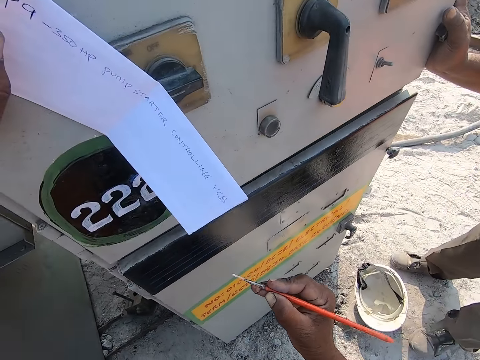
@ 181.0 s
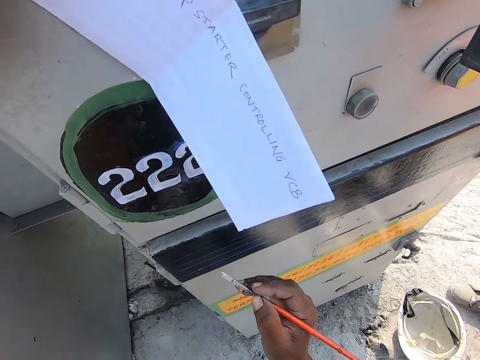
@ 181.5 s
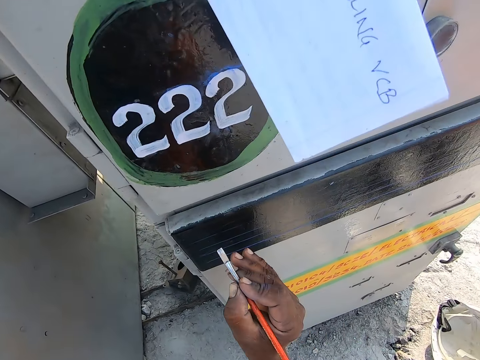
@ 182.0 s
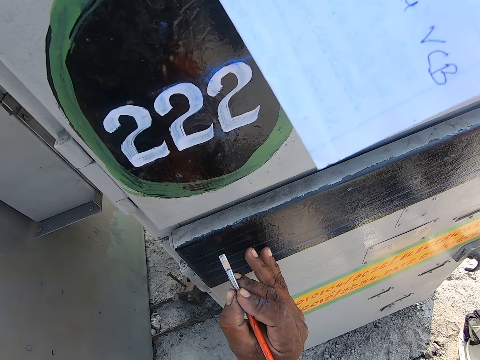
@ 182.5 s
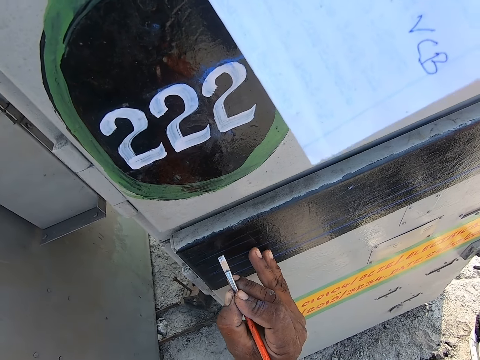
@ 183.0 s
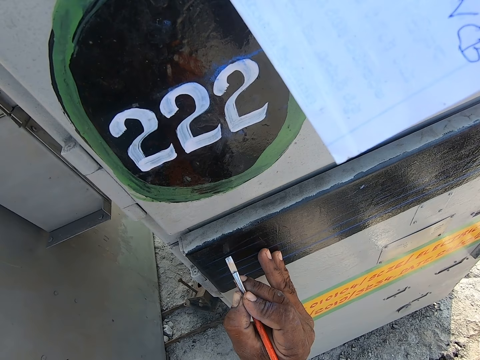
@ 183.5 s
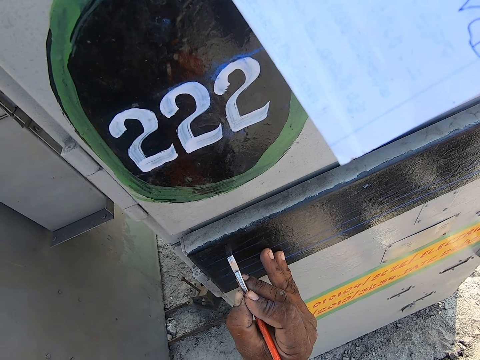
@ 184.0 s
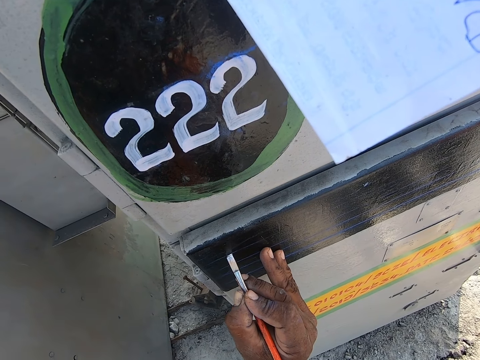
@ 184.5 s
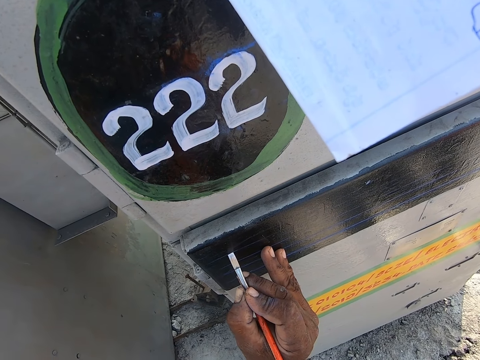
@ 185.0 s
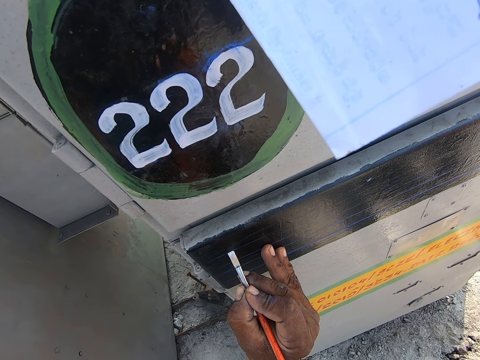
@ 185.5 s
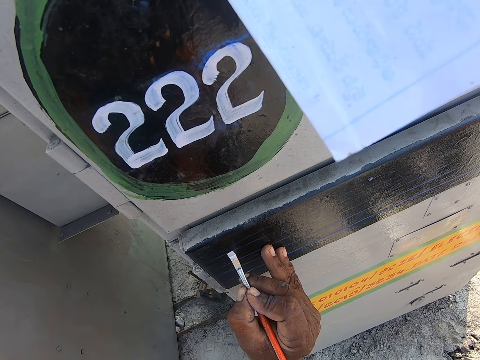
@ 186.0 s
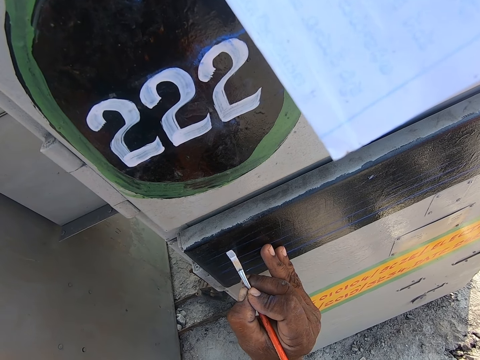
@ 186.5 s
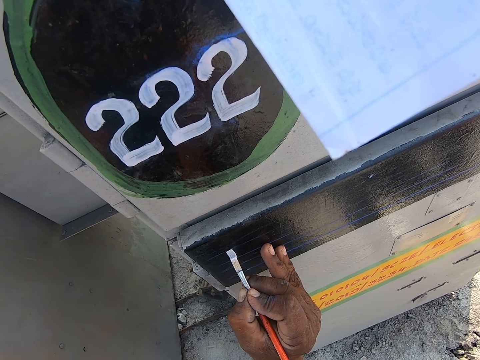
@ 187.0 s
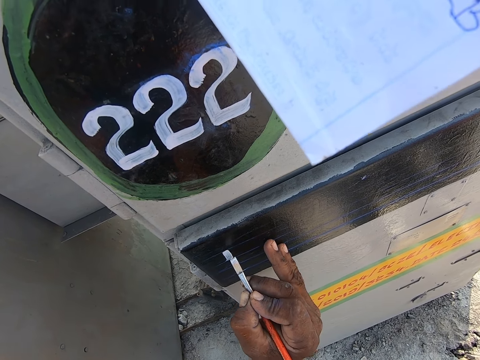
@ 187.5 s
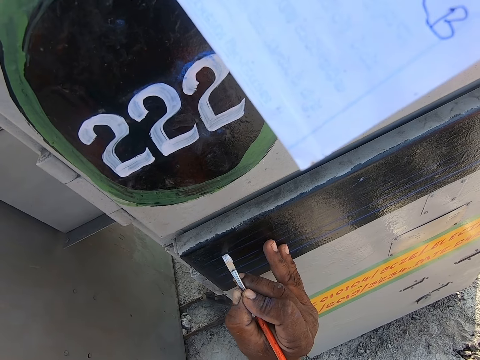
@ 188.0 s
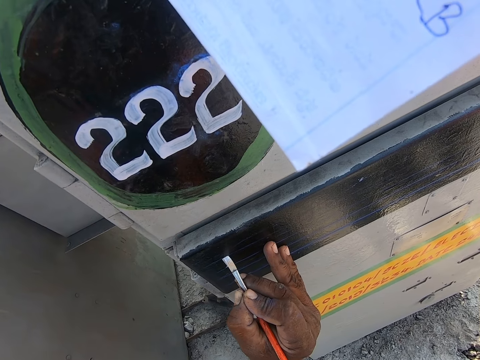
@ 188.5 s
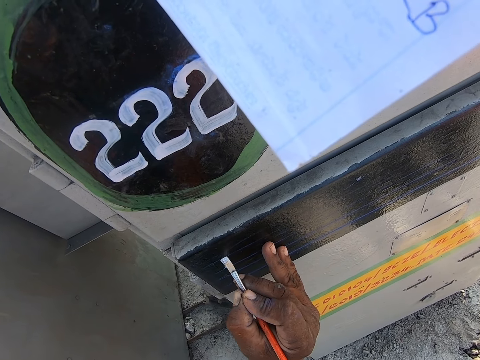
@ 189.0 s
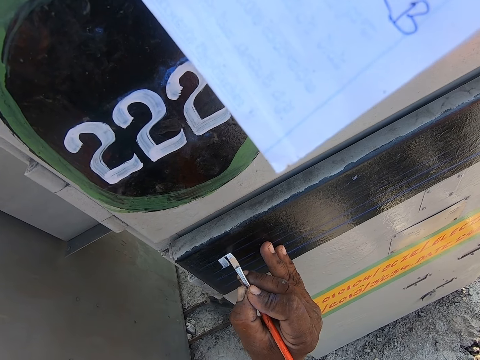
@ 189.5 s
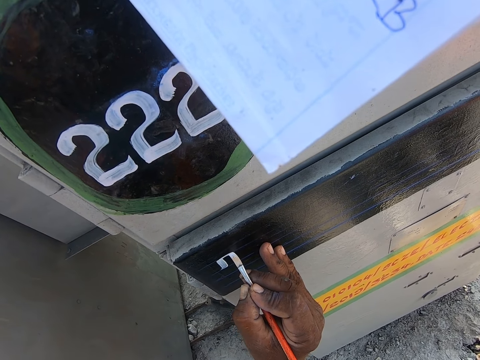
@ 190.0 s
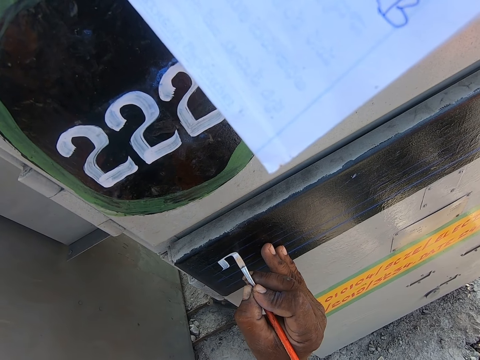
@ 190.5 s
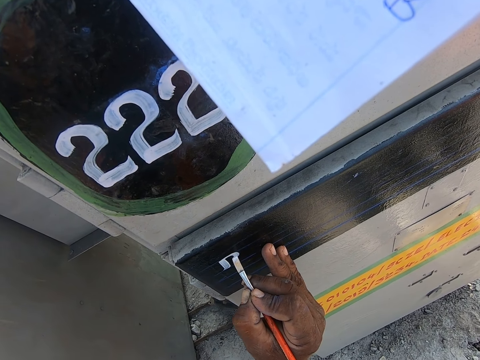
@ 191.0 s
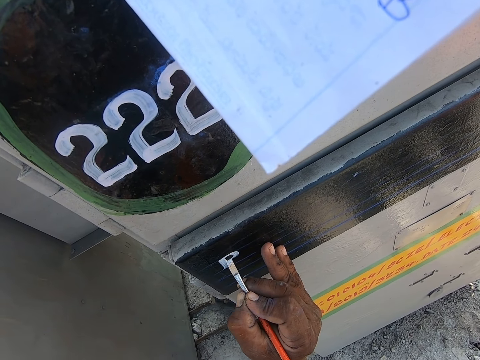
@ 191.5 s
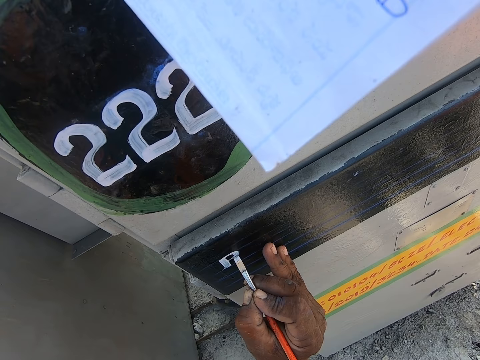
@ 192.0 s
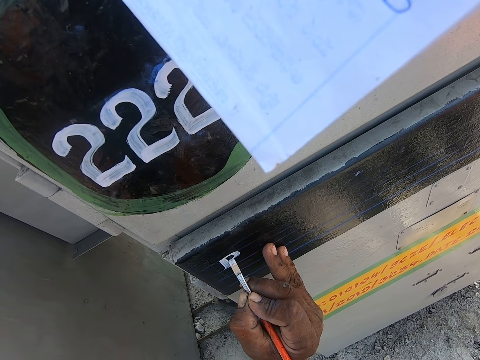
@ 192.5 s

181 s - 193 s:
The camera wearer paints the surface of the machine. They draw on the machine.

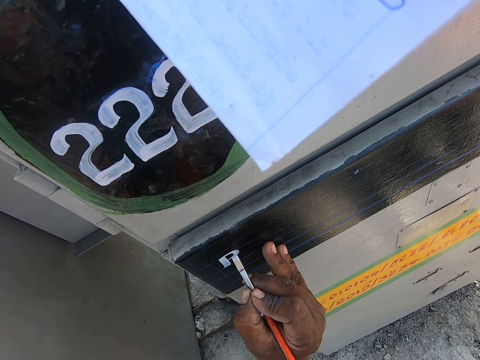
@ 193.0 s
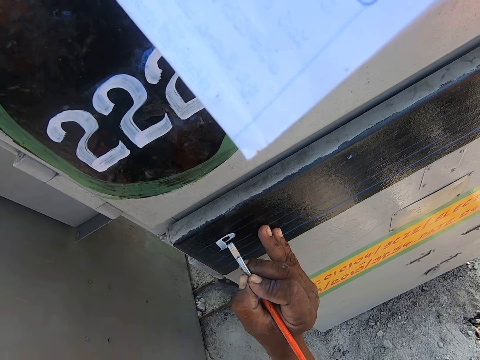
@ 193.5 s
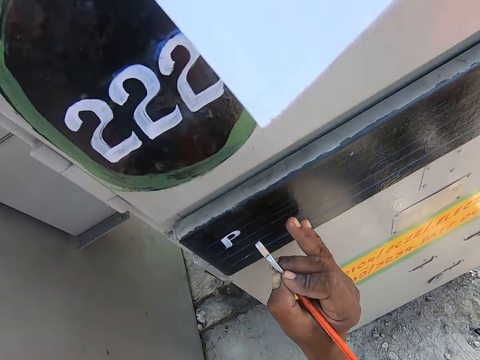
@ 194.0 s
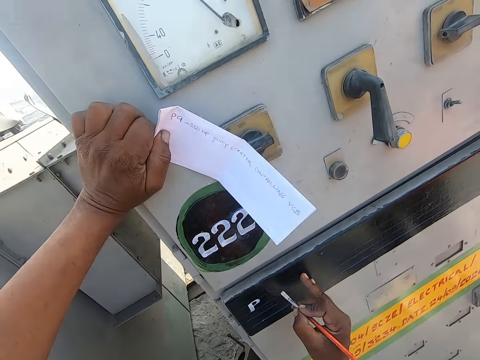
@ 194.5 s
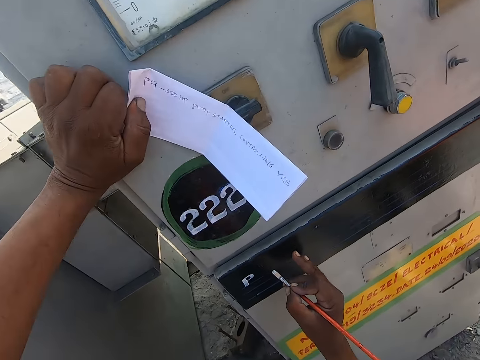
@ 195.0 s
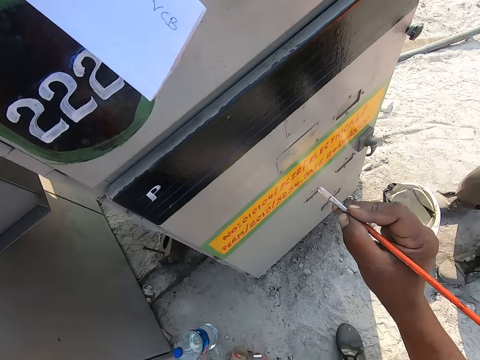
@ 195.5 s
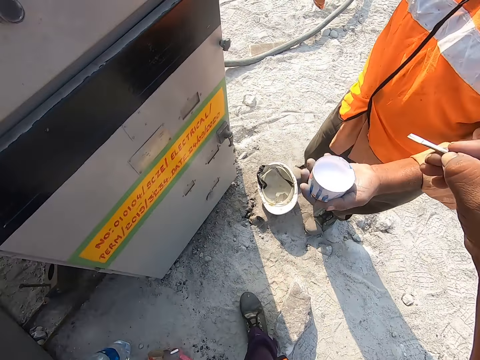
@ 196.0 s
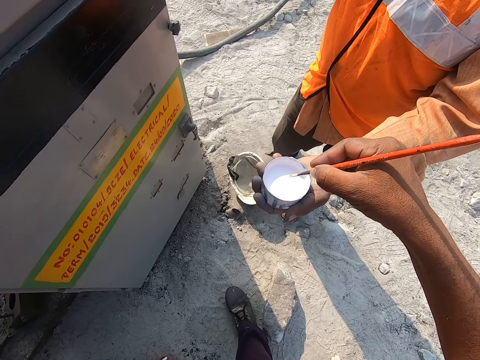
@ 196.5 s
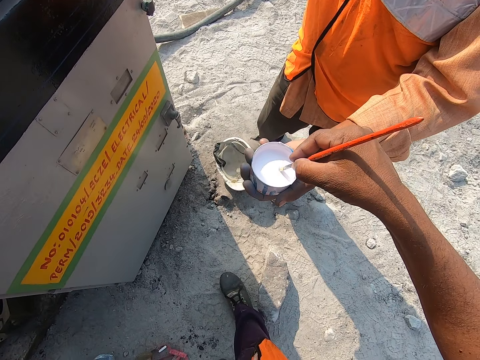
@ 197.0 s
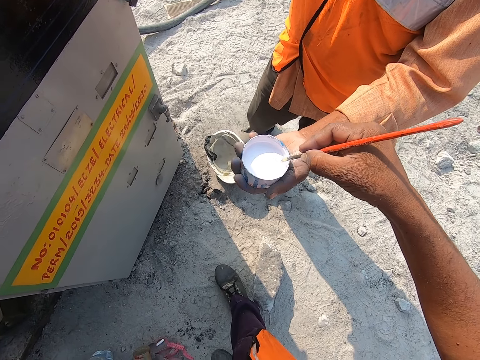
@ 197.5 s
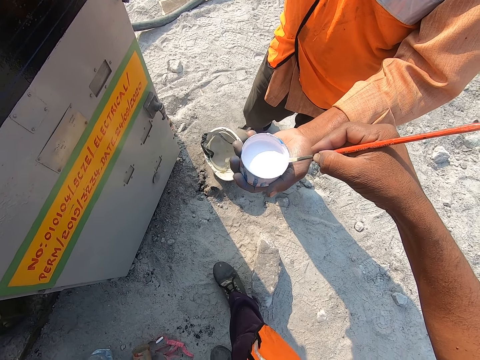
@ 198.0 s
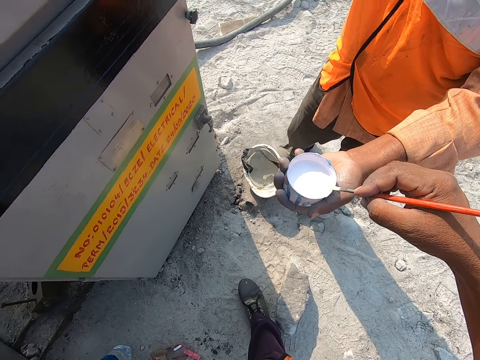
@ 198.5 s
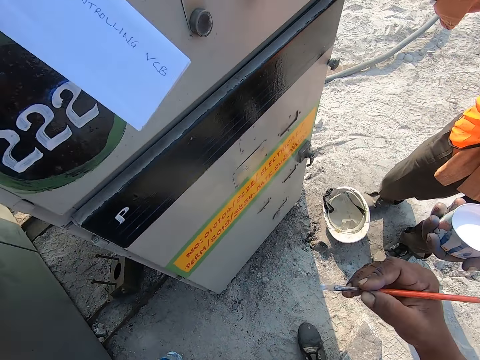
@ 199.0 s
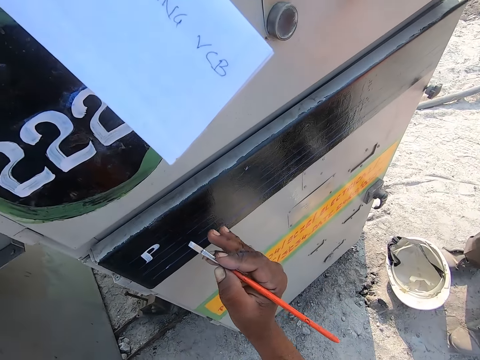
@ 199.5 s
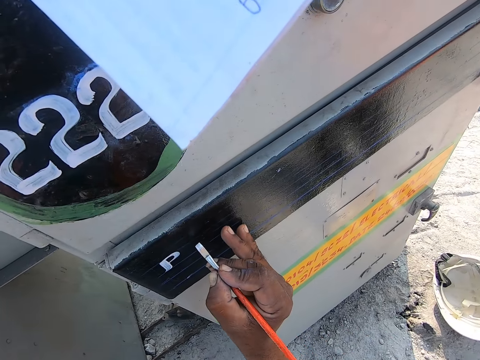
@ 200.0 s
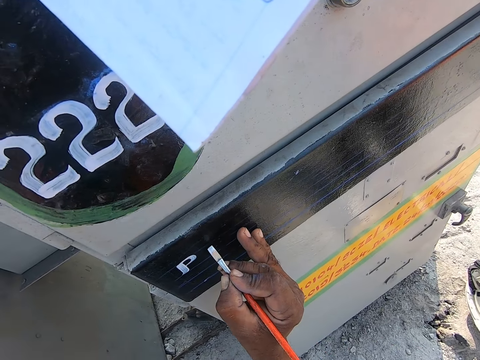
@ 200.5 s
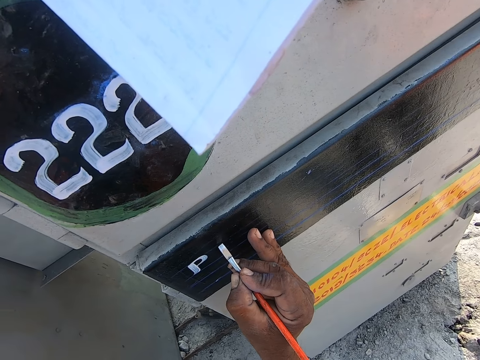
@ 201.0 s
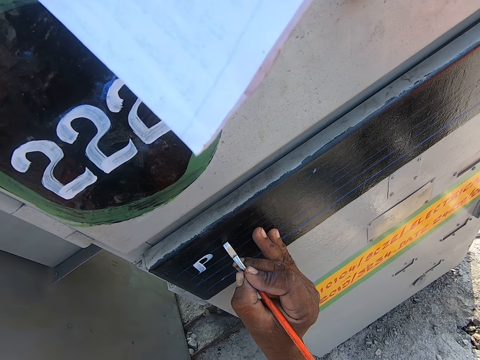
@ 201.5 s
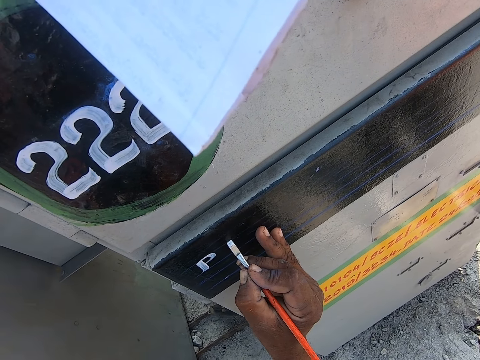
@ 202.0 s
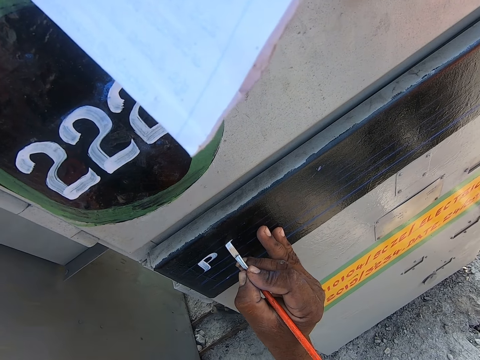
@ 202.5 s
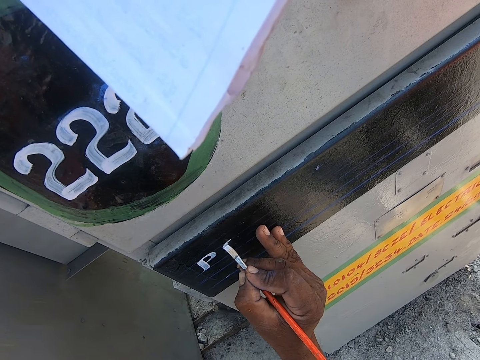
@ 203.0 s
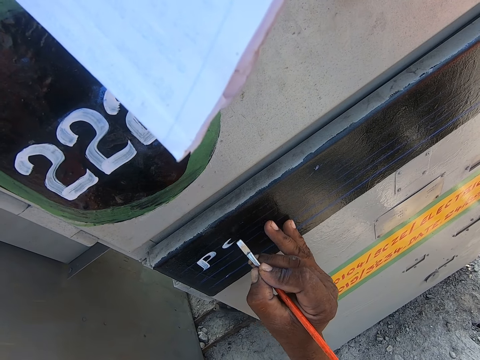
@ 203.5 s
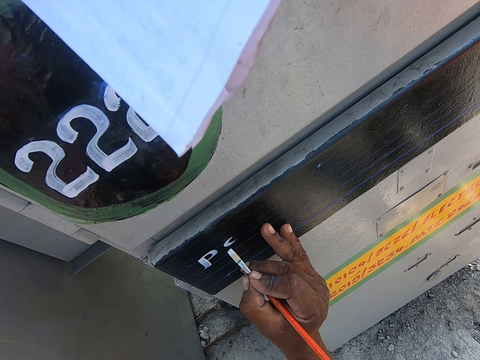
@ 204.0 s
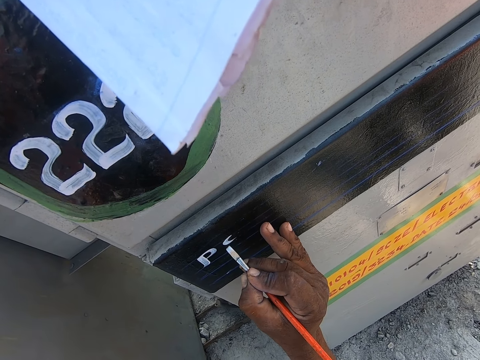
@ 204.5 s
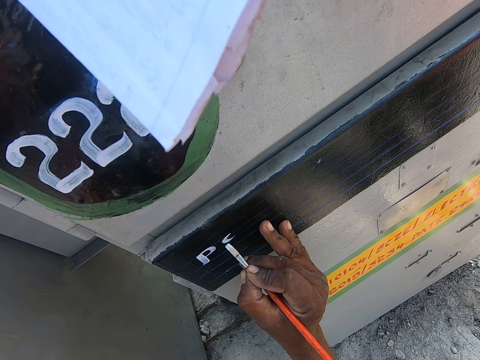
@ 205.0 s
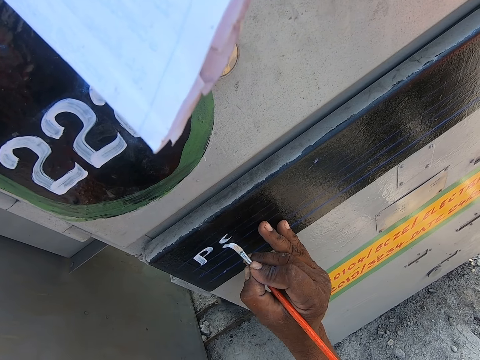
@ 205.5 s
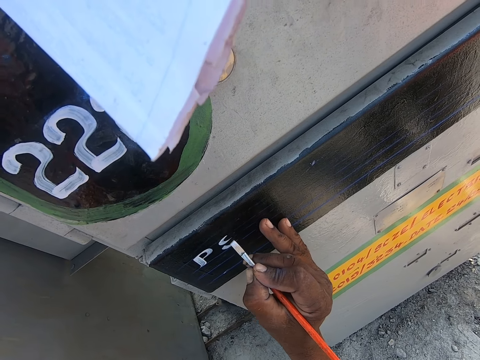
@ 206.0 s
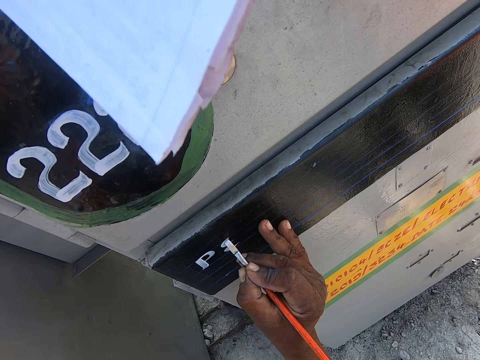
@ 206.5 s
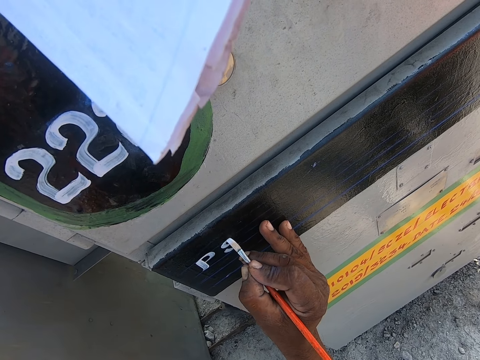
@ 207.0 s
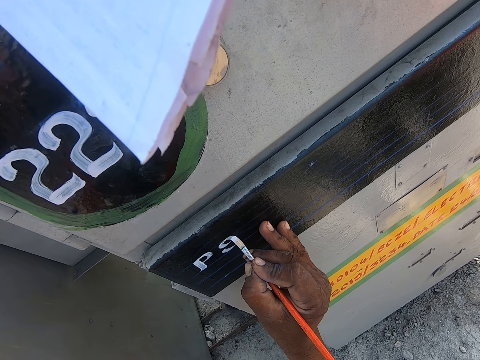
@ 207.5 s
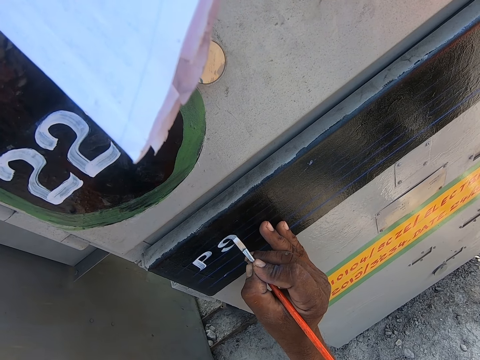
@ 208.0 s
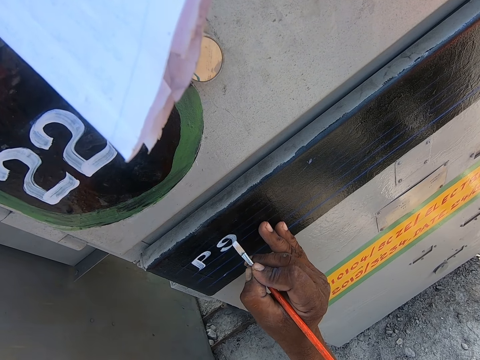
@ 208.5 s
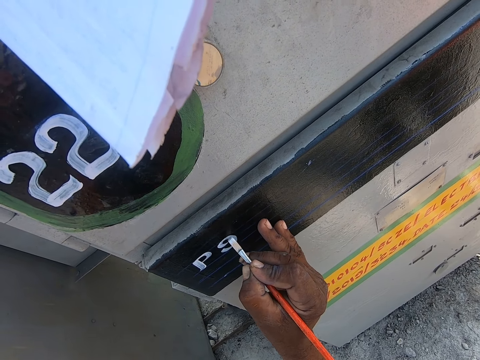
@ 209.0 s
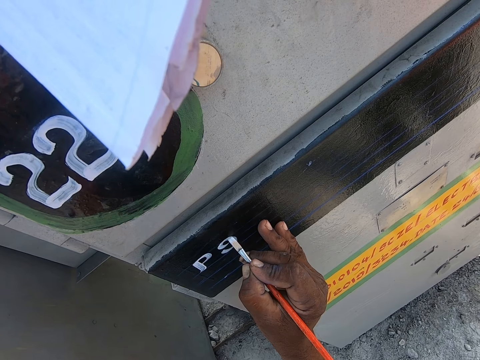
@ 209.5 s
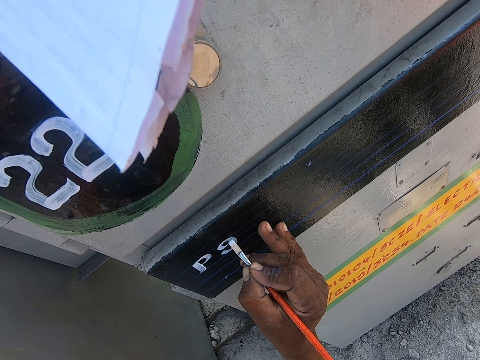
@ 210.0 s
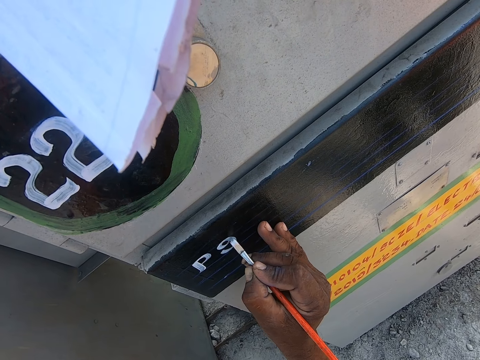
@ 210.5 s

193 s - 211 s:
The camera wearer looks at the machine. They dip the paint brush into the tin. They paint the surface of the machine.
